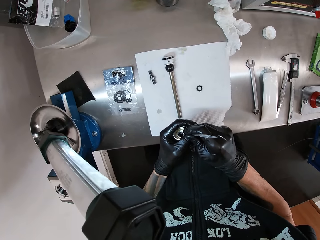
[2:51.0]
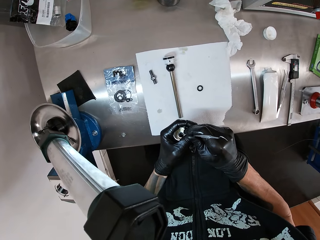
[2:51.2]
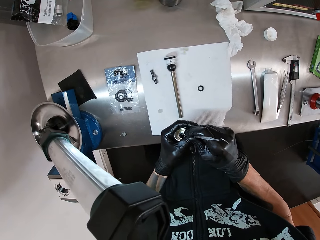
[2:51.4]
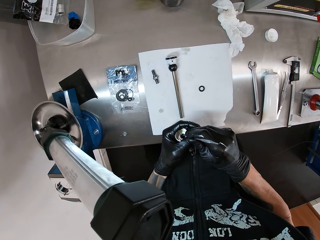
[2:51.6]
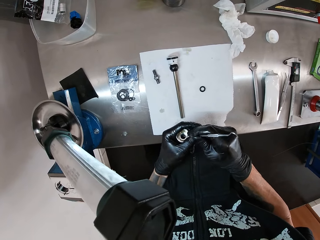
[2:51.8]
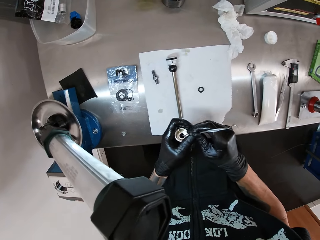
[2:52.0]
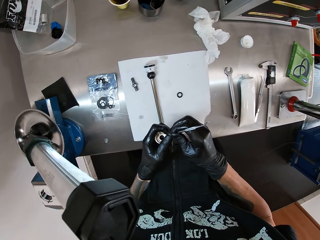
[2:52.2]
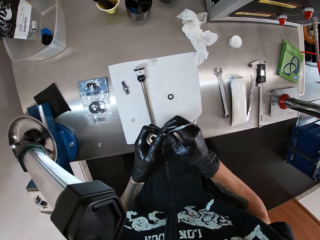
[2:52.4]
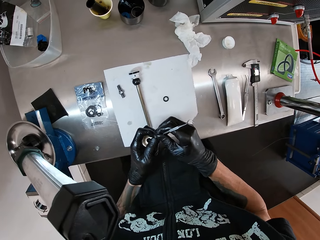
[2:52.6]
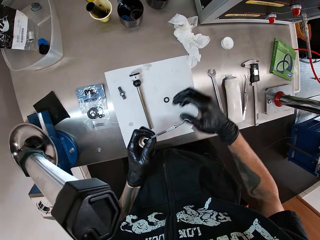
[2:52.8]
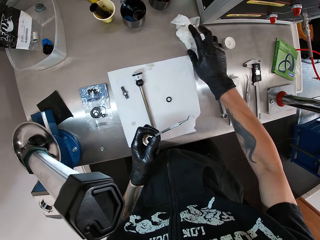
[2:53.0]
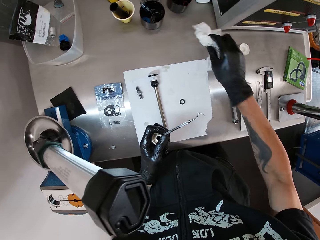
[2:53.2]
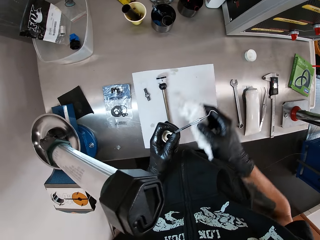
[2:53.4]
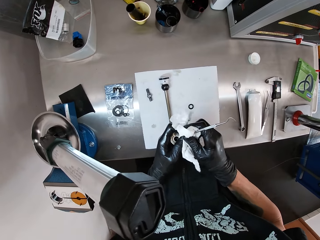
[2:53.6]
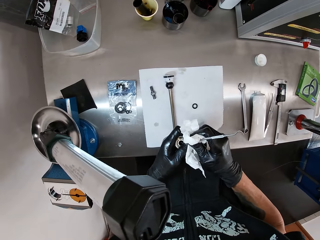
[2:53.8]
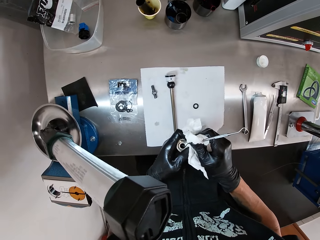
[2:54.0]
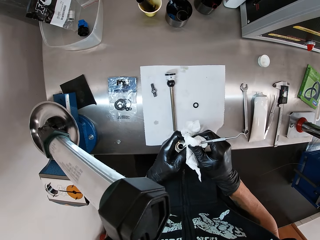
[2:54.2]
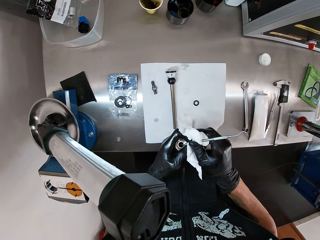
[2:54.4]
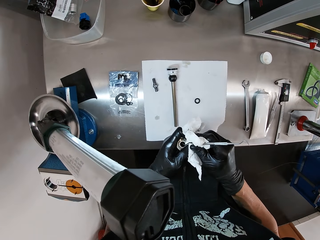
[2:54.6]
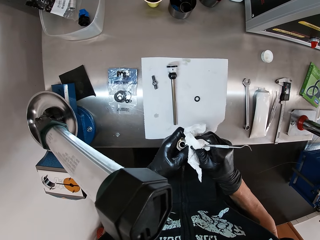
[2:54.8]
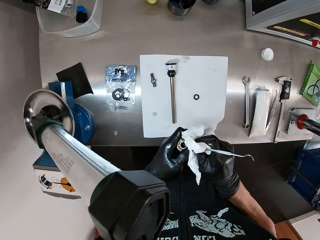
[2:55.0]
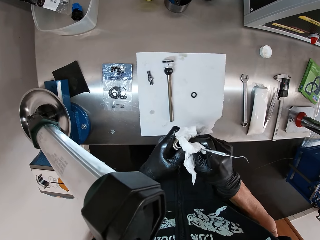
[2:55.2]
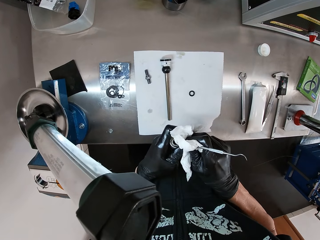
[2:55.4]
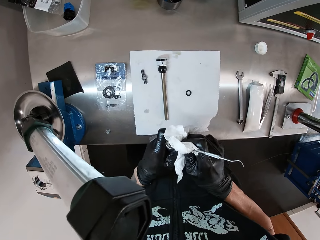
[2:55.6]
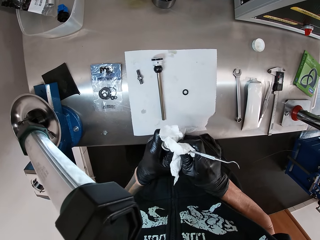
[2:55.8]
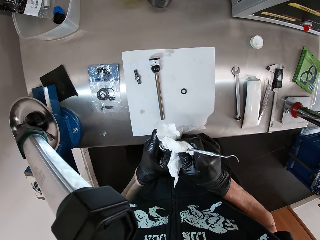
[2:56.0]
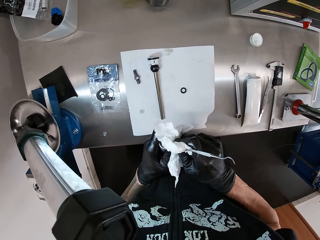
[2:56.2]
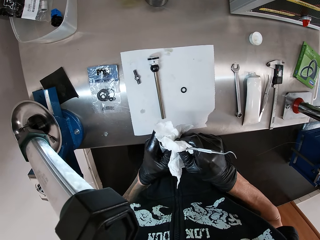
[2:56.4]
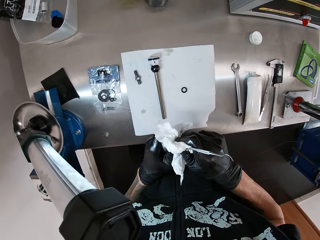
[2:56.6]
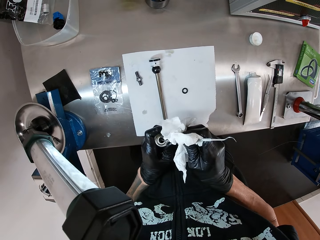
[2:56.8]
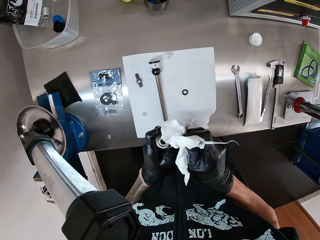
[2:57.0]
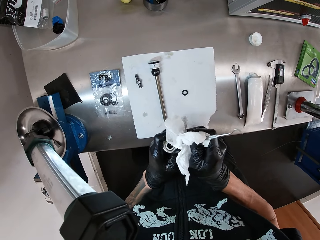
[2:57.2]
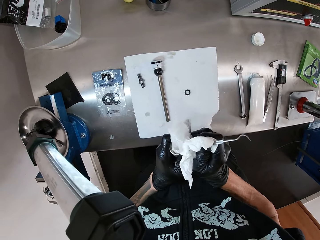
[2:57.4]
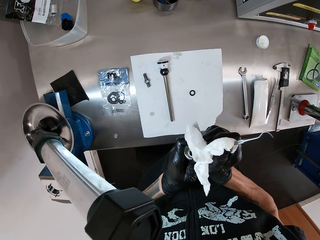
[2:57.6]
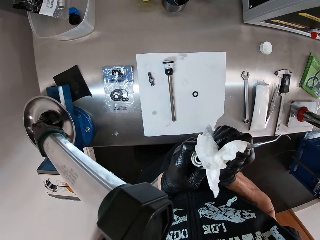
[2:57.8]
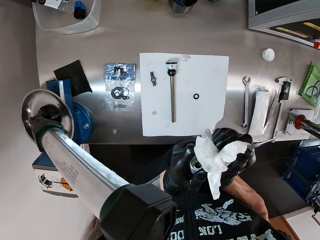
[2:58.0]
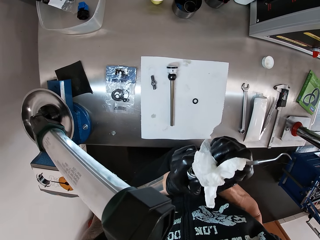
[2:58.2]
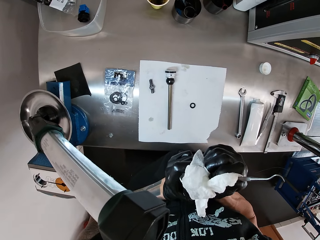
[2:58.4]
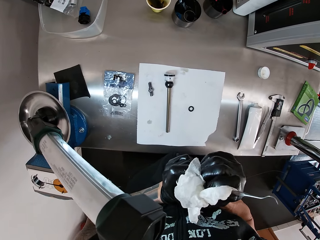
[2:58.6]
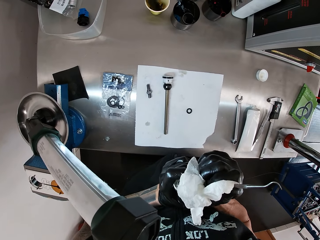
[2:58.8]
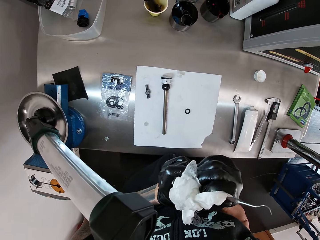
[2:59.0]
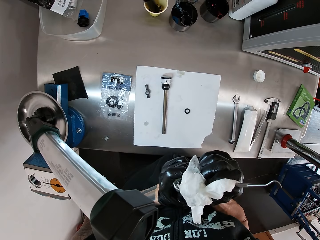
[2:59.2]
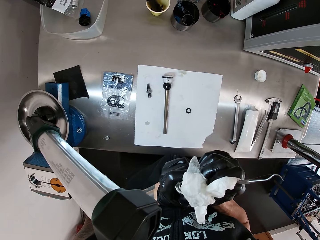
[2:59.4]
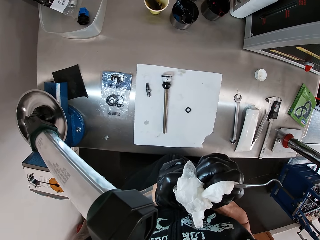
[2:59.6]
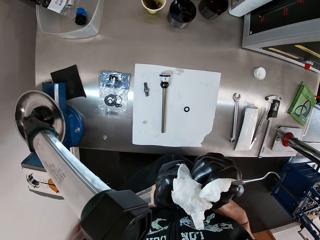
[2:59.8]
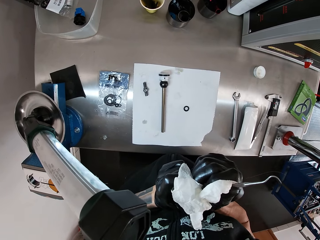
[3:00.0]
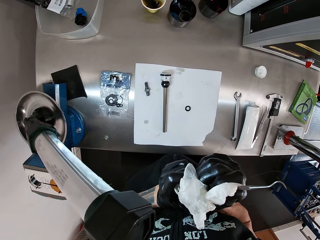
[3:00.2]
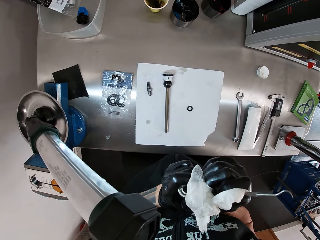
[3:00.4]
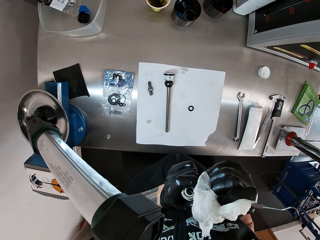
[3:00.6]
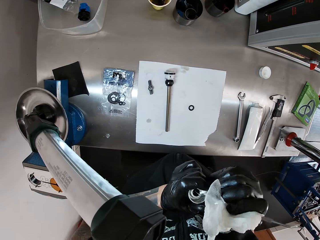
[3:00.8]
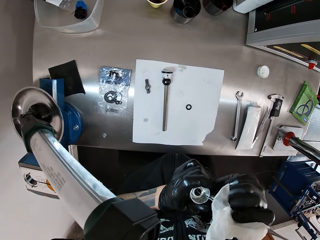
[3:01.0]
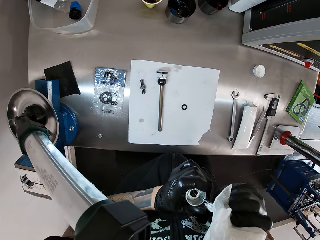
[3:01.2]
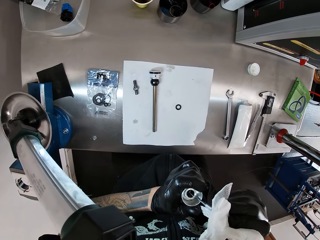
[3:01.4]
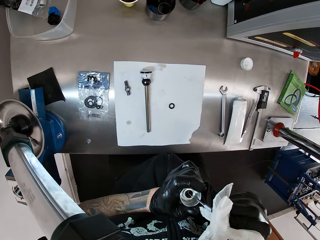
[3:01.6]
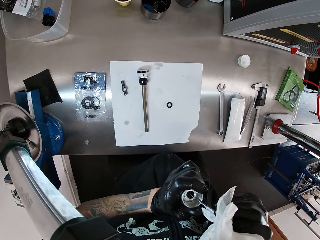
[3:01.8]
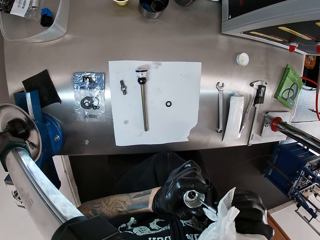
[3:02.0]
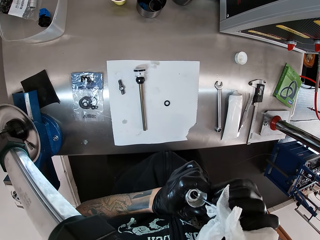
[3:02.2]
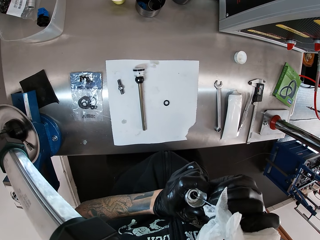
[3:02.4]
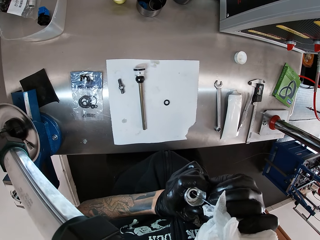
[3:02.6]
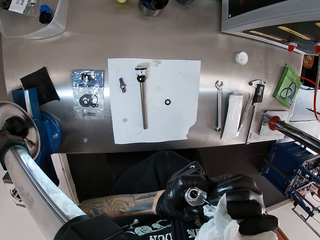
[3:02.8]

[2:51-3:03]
The camera wearer picks the tissue paper from the work table with his right hand. He holds the scriber with the tissue paper in his right hand. He cleanses something. He marks the small cylinder with the scriber in his right hand.

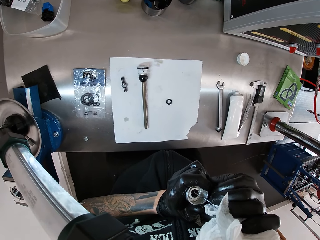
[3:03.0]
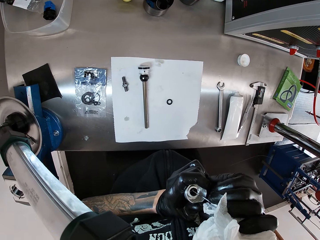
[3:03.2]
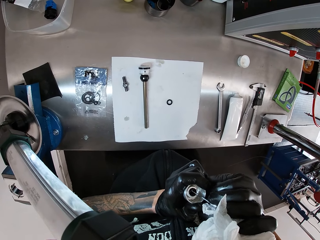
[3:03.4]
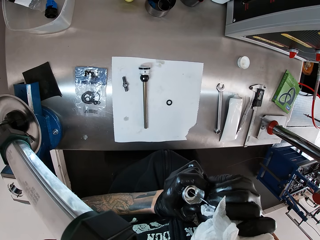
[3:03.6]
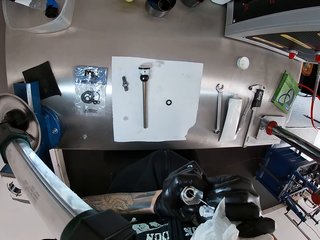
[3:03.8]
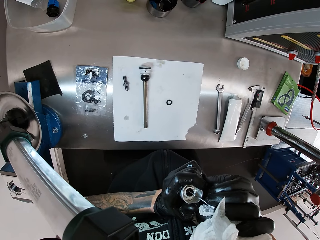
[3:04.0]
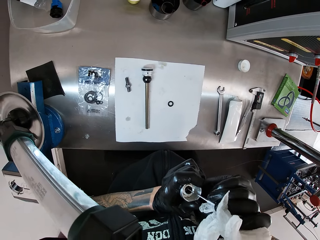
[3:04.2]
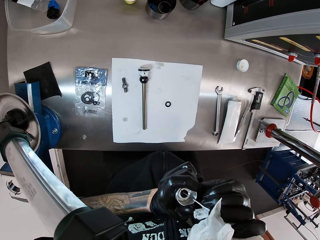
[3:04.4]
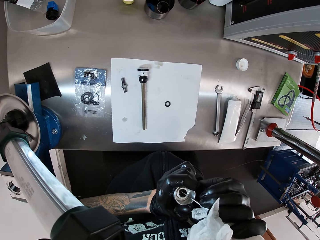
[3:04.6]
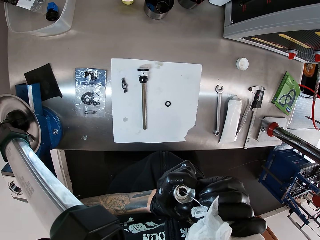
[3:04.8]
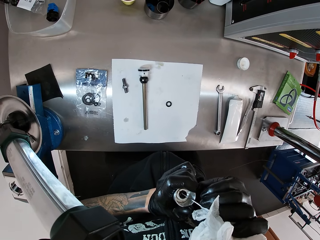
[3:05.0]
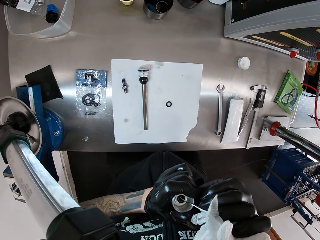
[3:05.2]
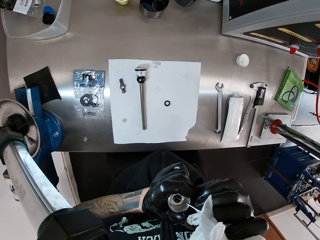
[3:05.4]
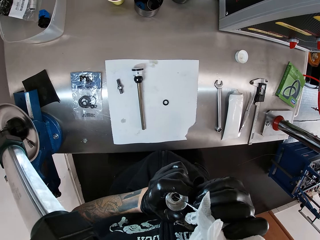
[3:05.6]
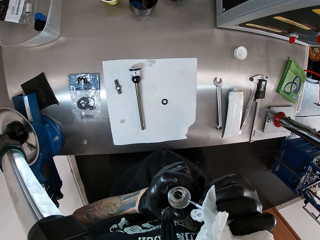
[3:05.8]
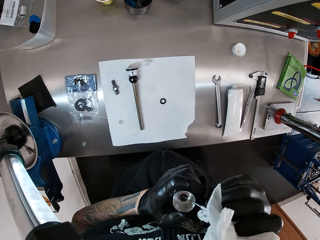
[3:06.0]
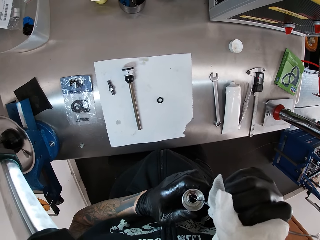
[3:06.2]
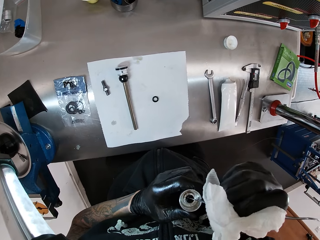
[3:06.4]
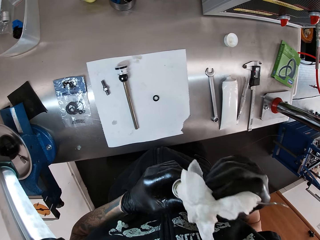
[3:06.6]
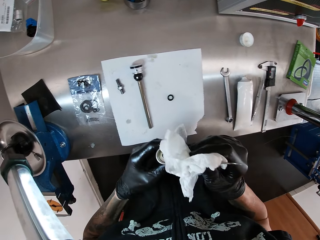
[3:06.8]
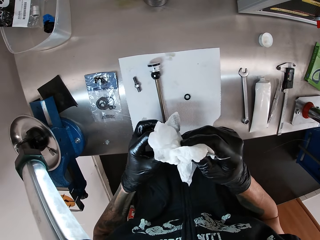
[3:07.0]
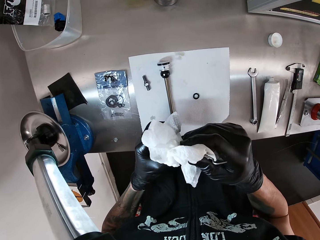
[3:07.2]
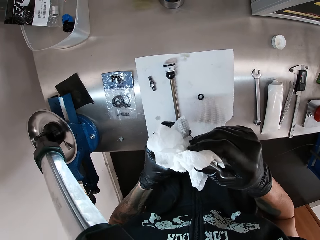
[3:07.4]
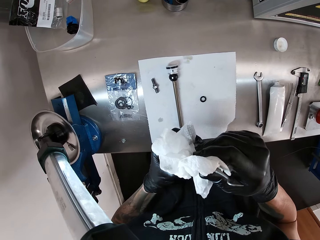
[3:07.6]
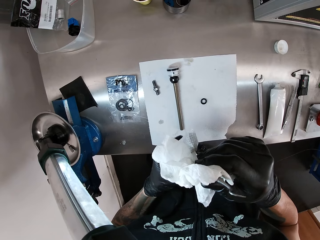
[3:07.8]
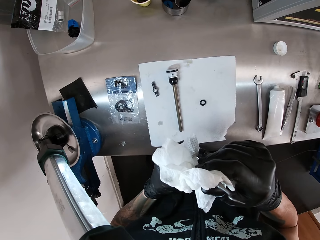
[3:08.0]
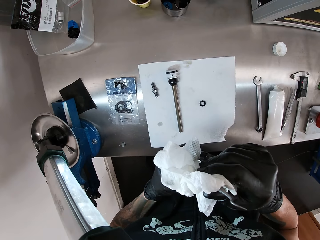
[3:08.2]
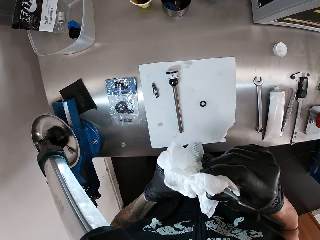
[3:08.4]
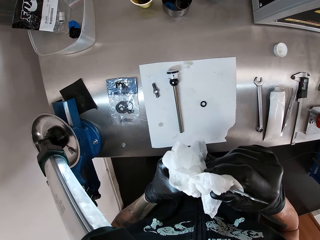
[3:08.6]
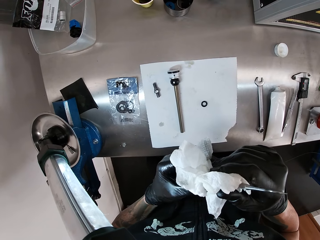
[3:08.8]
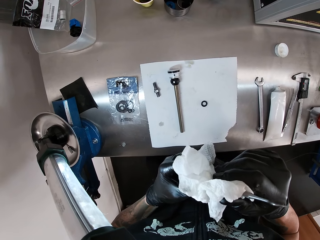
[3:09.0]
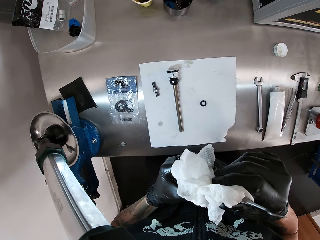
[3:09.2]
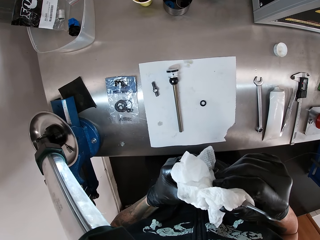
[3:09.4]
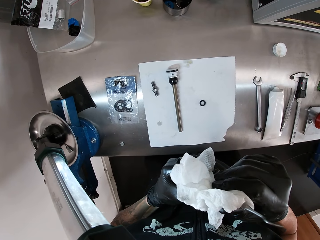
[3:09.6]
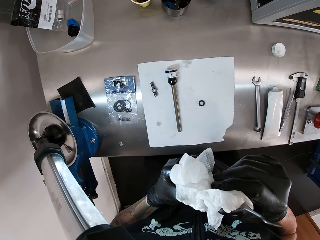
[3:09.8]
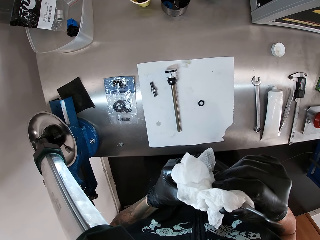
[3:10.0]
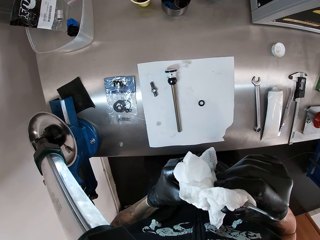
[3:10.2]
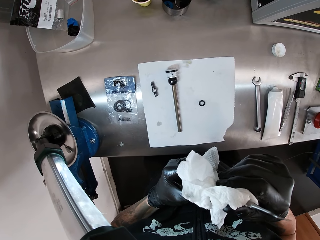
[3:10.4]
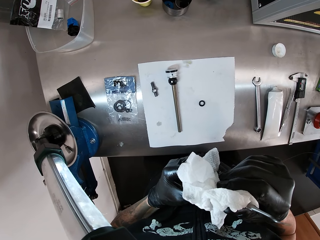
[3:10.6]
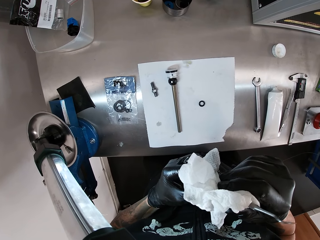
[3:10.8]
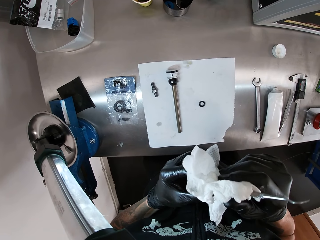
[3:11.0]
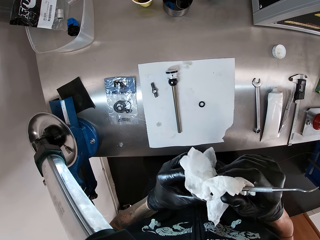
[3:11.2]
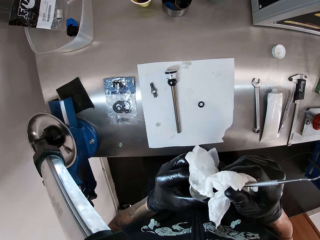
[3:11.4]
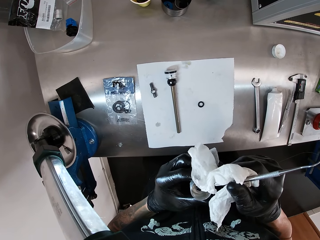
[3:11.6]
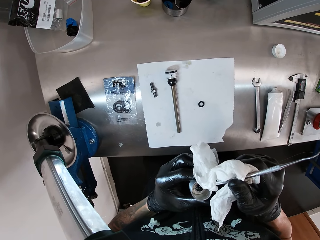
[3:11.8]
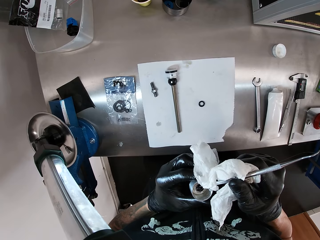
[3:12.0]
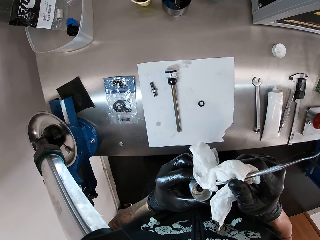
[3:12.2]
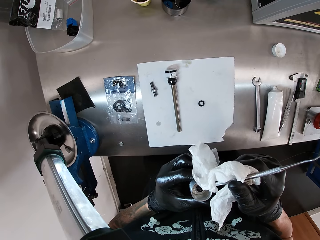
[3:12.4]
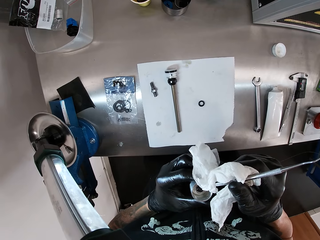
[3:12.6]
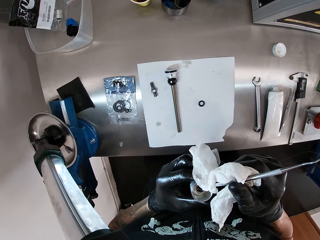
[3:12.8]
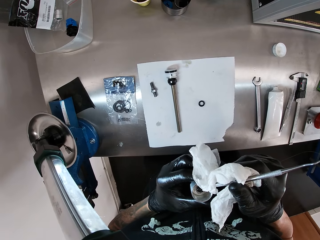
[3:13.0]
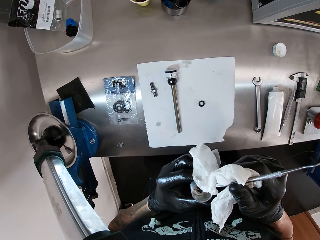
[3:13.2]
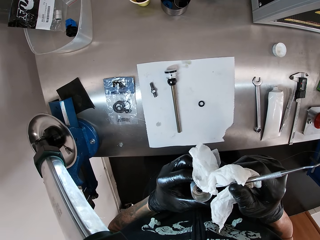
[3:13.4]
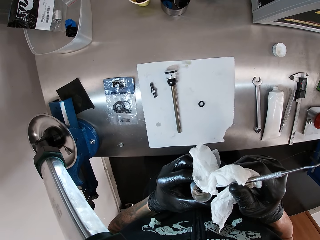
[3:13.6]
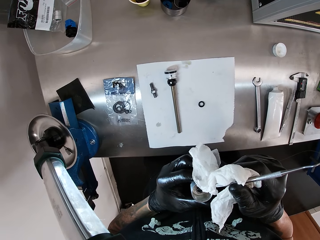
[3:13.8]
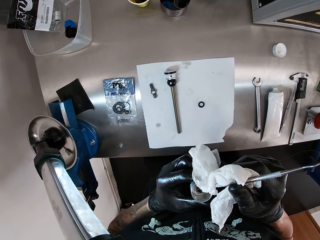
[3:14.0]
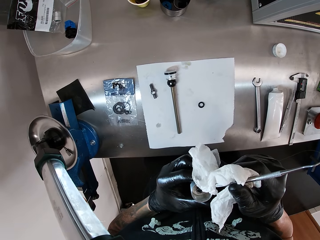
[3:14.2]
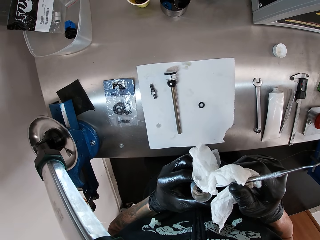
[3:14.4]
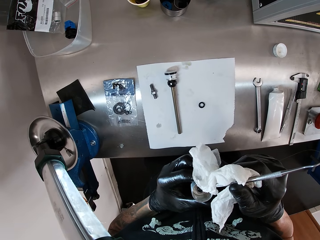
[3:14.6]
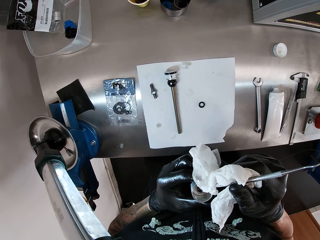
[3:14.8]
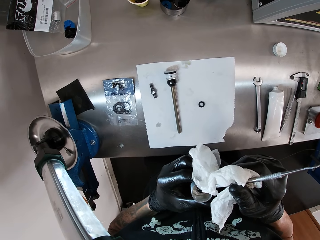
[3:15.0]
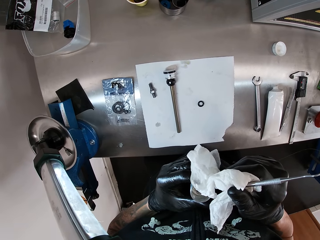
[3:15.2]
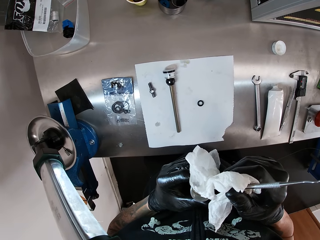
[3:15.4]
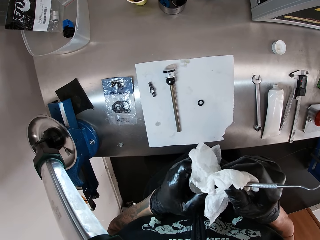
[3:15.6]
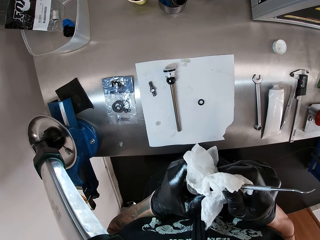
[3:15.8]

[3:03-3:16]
The camera wearer touches something.
